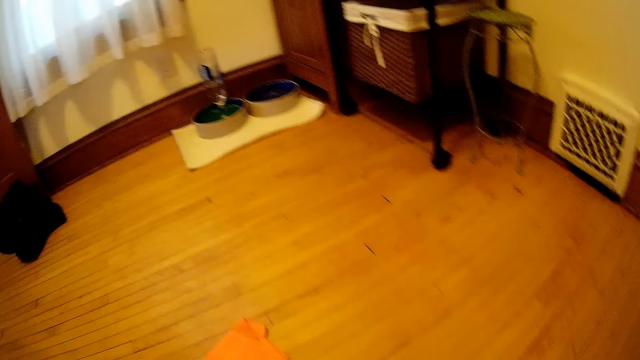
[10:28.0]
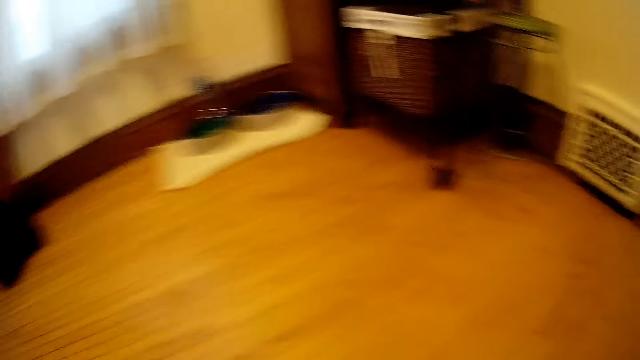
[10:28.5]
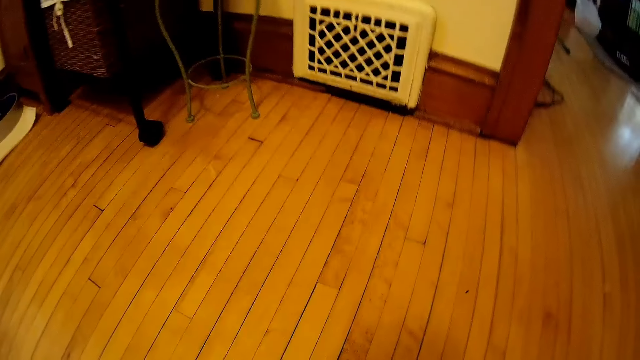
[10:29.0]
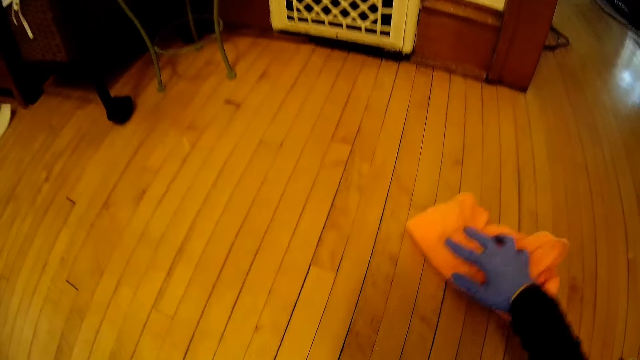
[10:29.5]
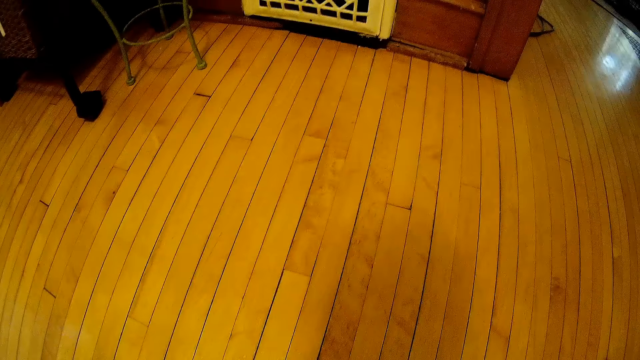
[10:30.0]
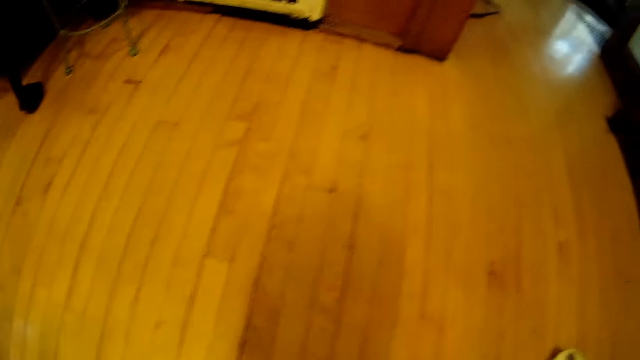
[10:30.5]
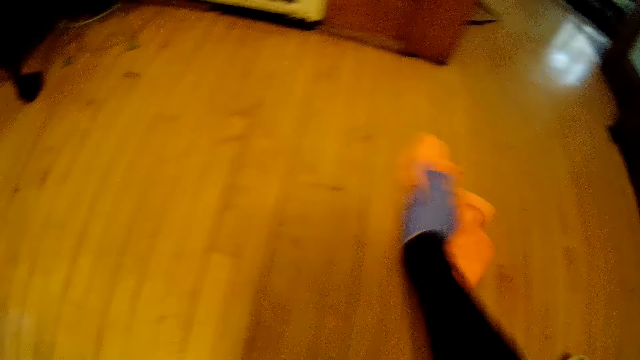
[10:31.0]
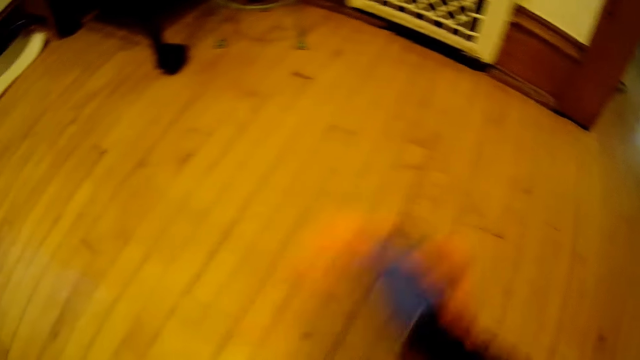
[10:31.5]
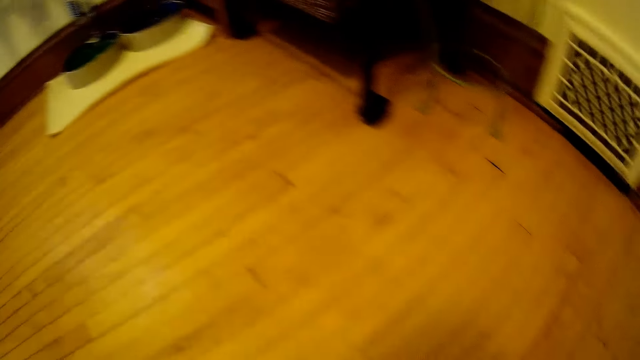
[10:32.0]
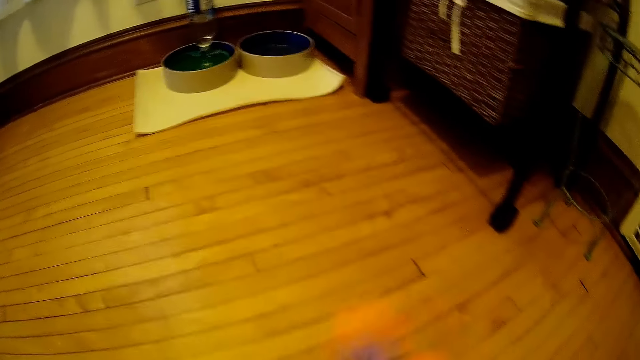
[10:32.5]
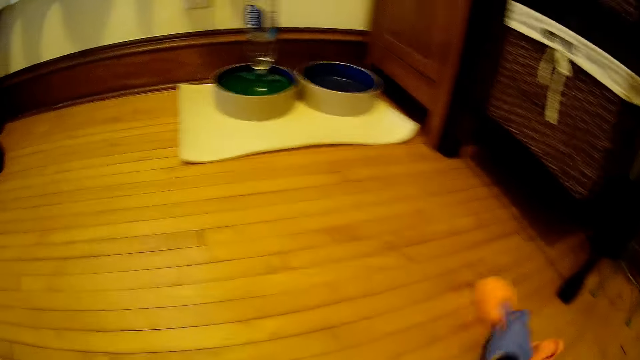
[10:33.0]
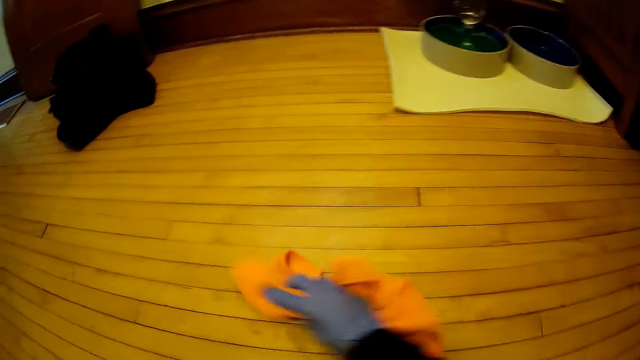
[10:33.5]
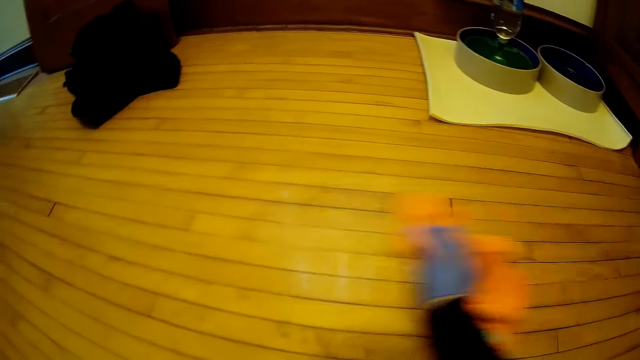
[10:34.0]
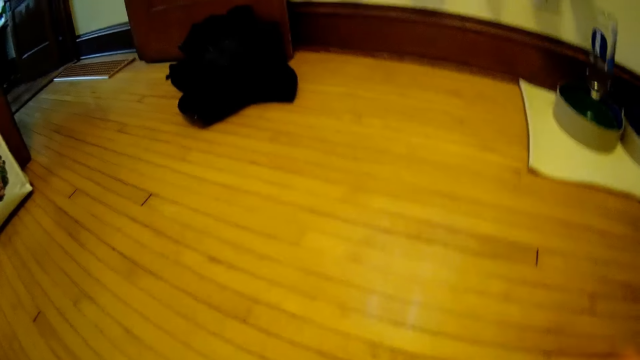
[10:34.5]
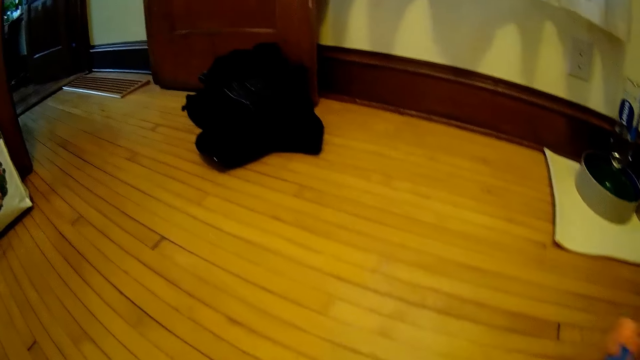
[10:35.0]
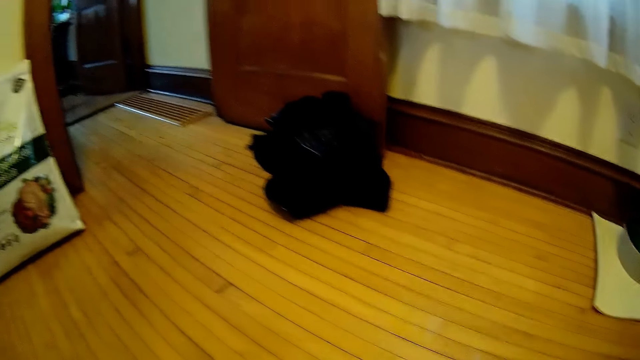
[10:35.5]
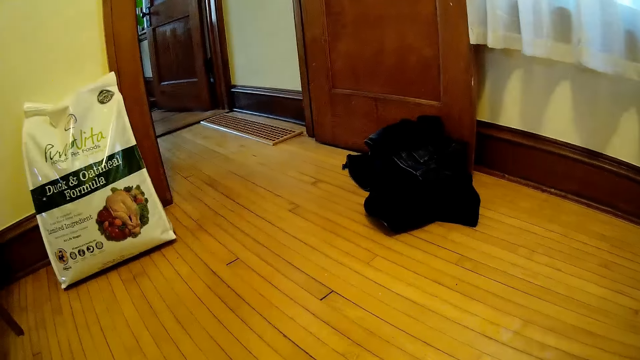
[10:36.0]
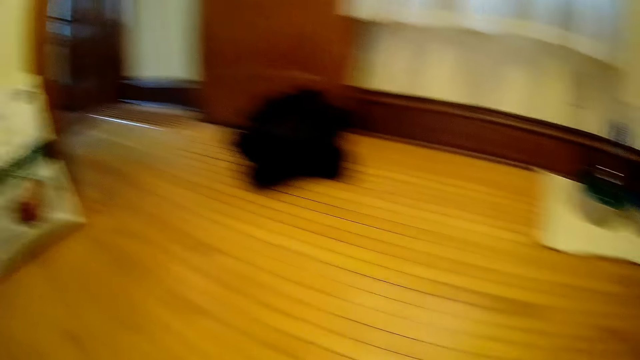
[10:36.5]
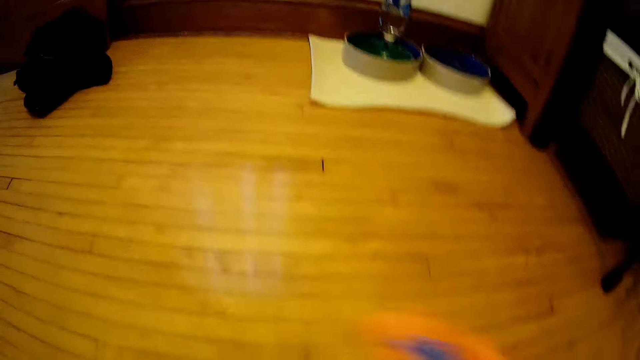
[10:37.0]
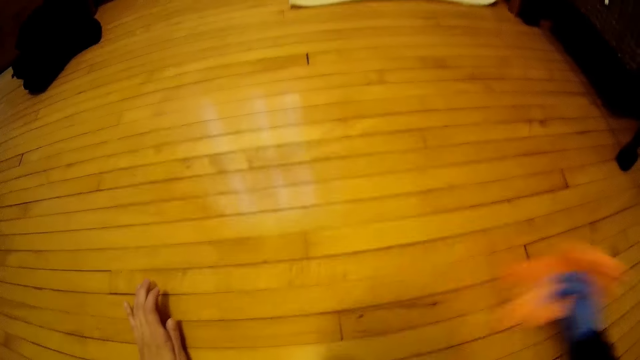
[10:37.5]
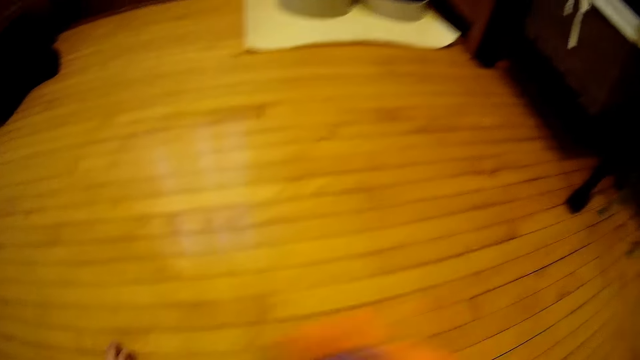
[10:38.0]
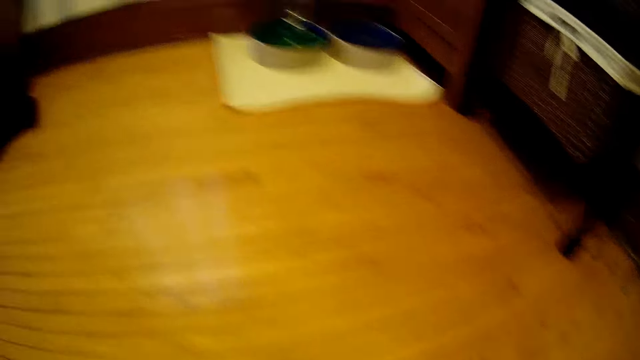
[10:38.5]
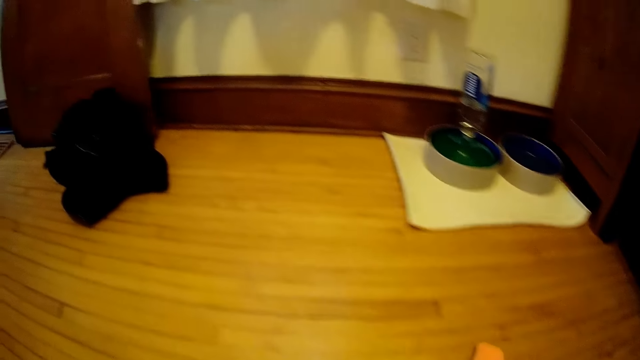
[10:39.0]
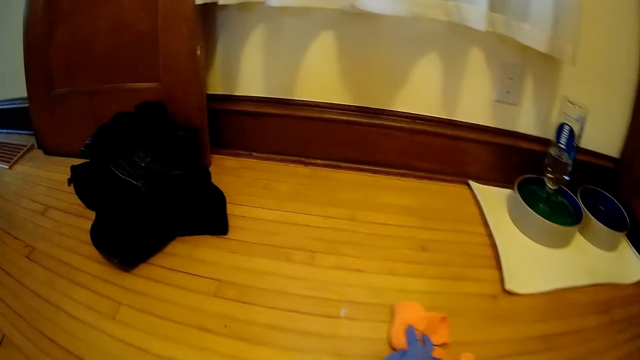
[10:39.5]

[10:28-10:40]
The camera wearer cleans the floor with the piece of cloth in his gloved right hand.

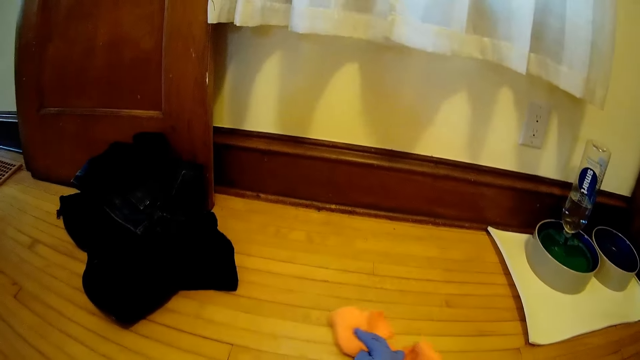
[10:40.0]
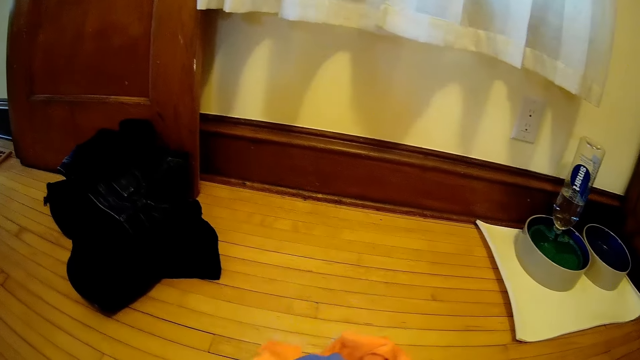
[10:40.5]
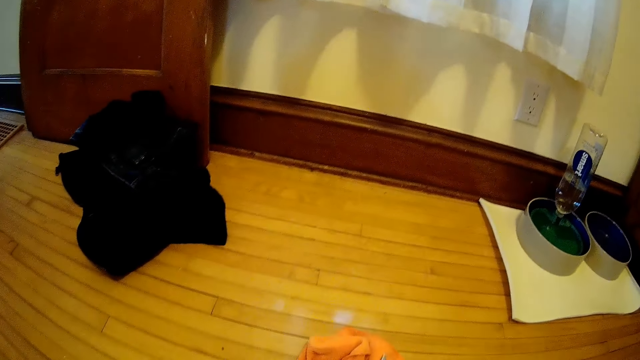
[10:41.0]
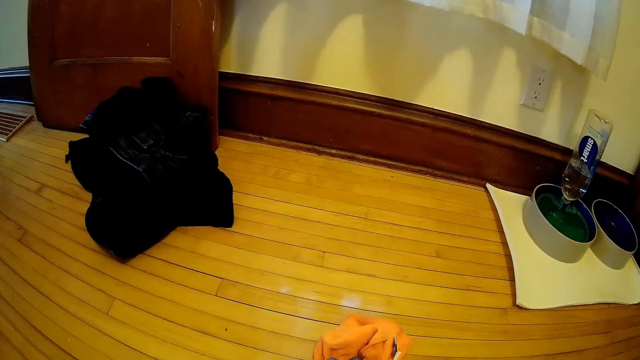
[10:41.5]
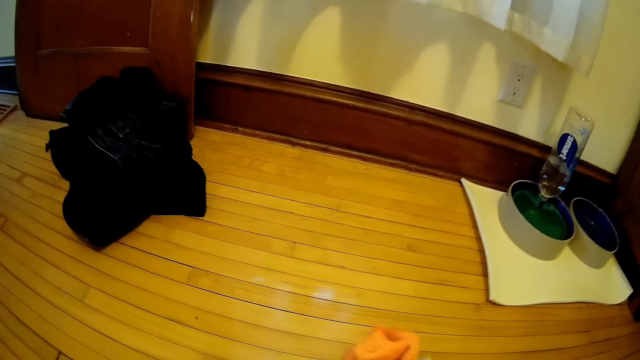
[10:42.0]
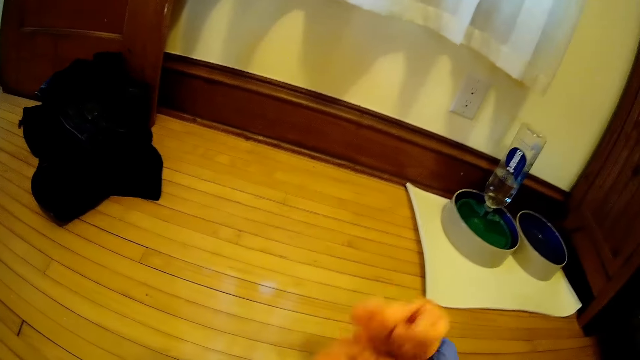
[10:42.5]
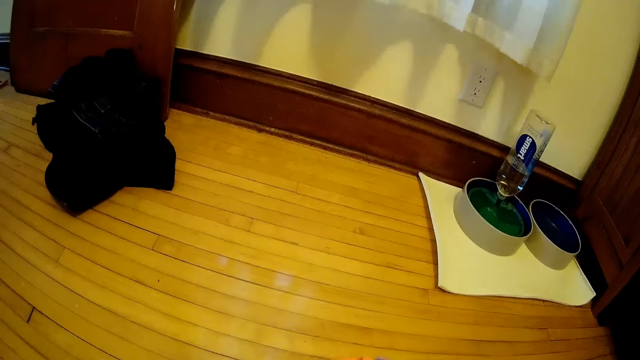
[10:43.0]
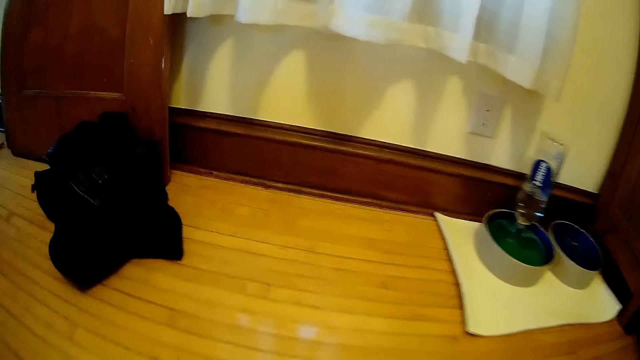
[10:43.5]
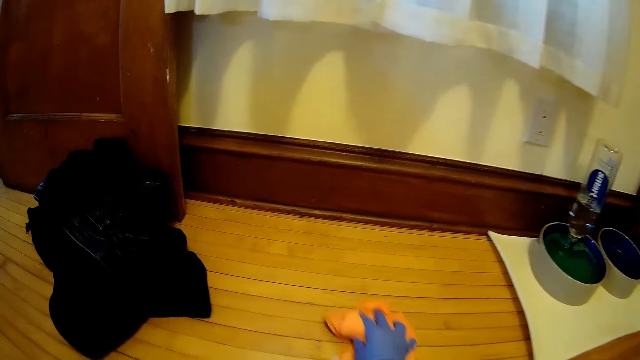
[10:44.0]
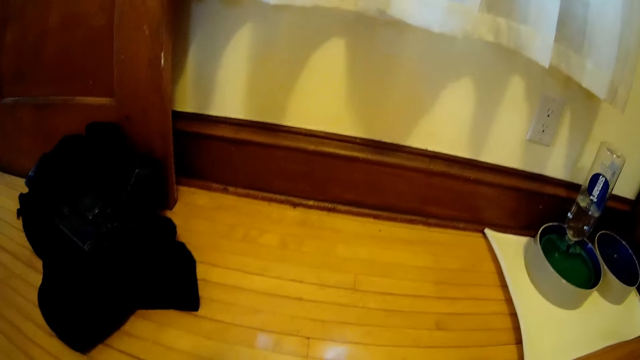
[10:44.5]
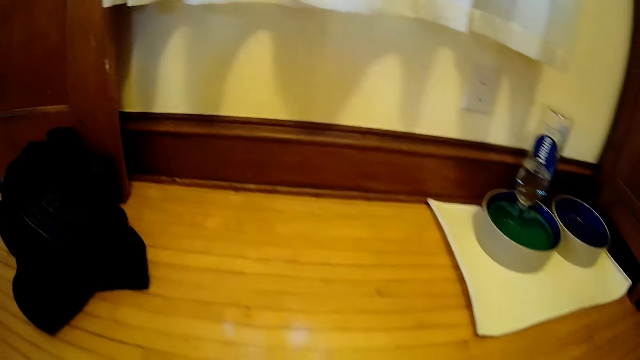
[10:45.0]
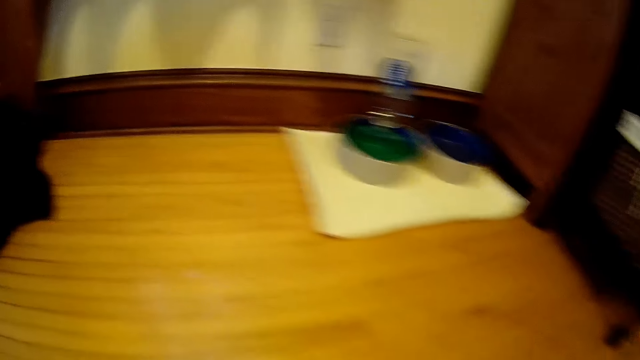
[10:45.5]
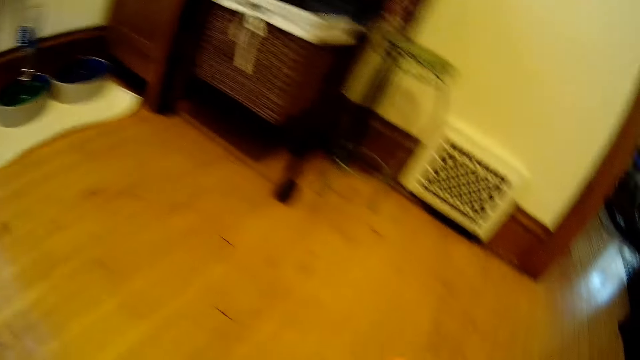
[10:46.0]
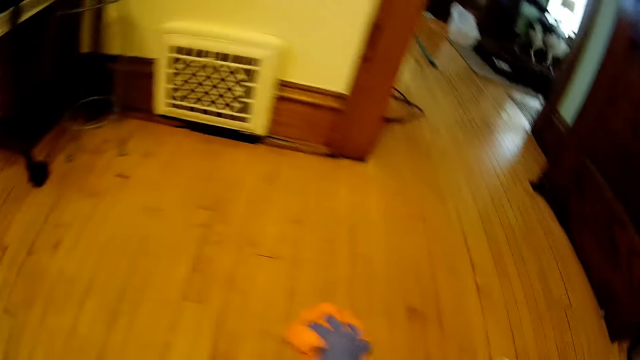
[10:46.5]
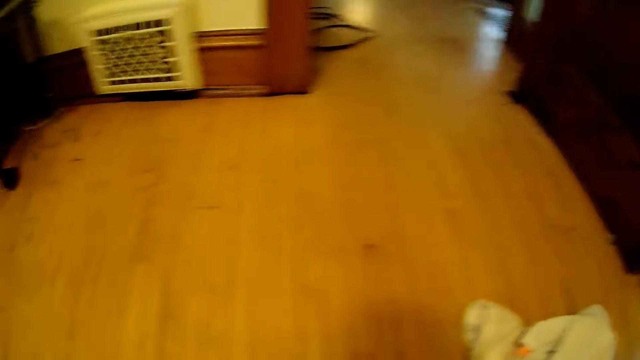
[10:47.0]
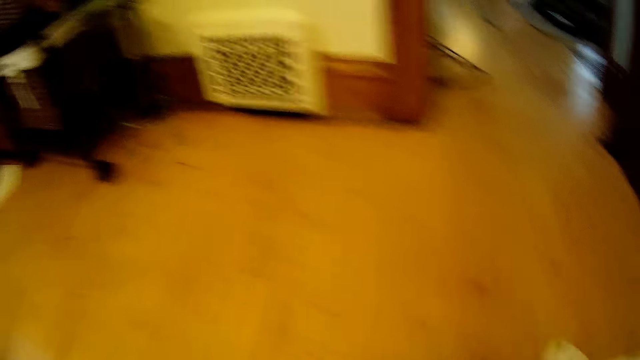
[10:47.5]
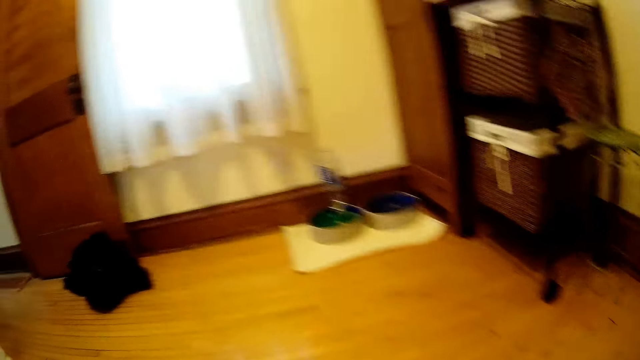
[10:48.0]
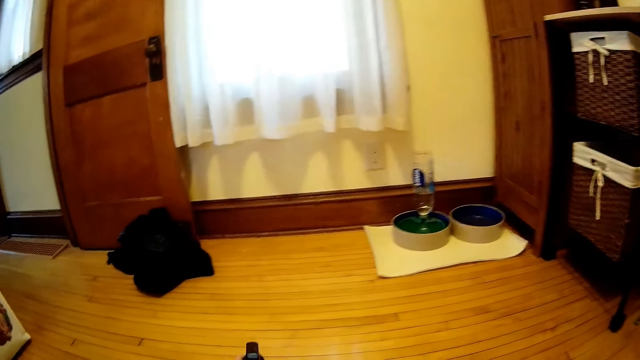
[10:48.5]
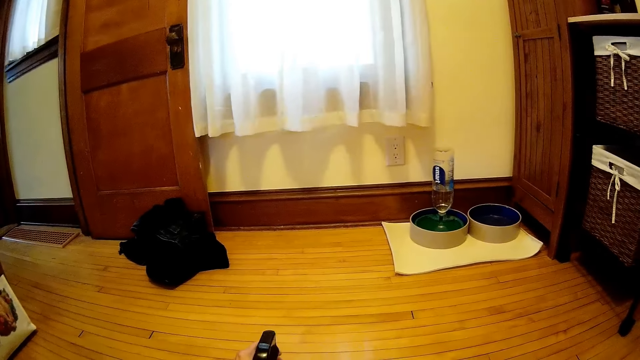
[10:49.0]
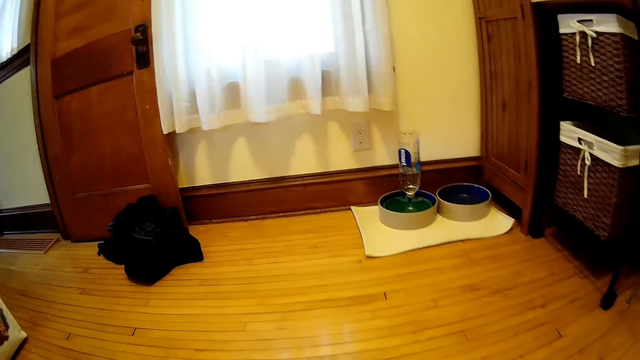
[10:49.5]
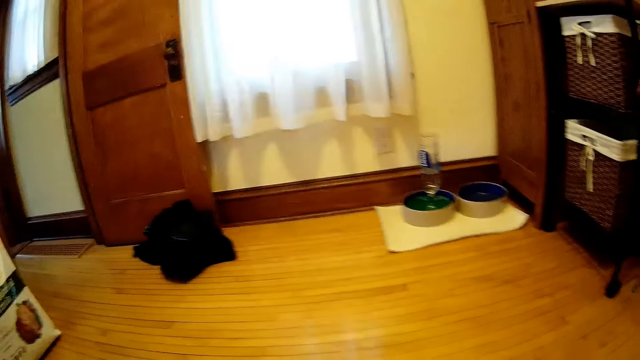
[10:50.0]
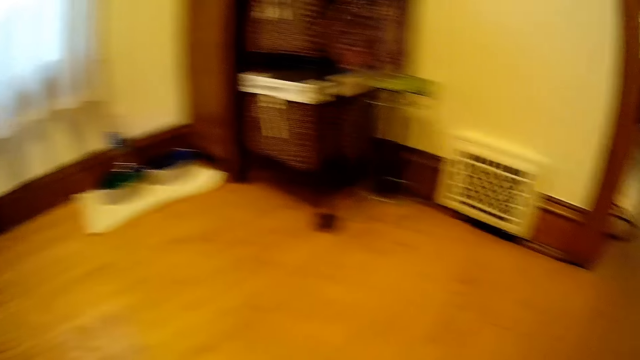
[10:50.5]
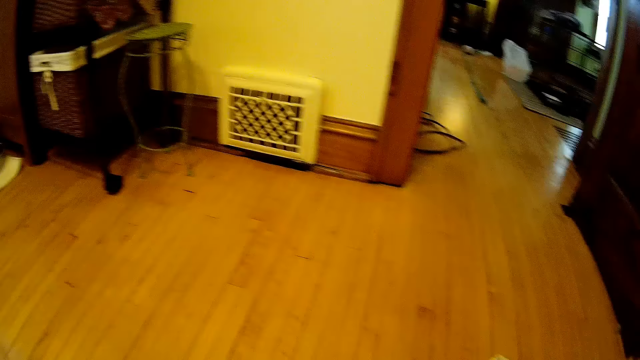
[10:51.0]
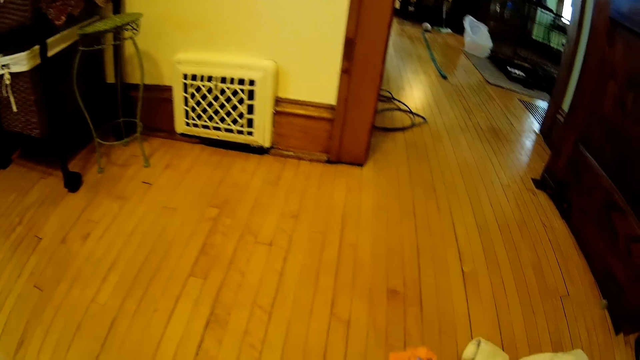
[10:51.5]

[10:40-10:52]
The camera wearer sprays the floor. He pours cleaning fluid from a container into the piece of cloth on the floor with his left hand. He turns around.
